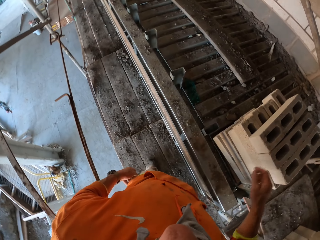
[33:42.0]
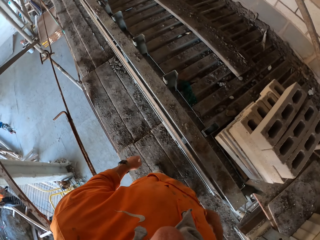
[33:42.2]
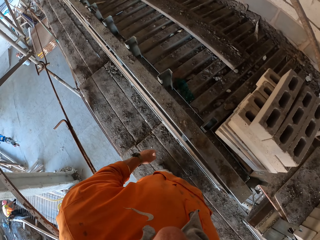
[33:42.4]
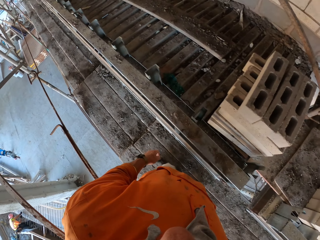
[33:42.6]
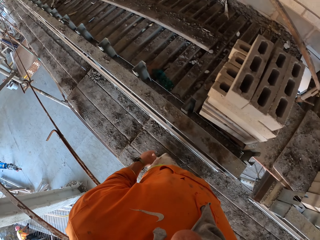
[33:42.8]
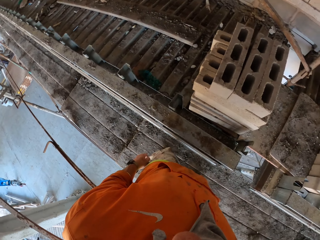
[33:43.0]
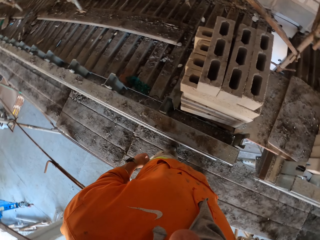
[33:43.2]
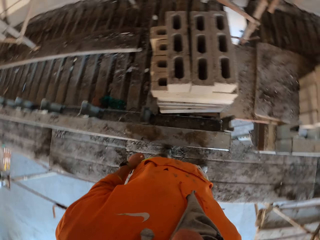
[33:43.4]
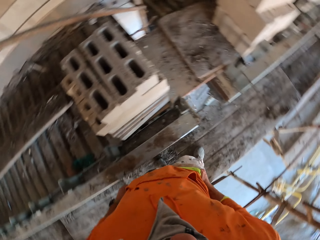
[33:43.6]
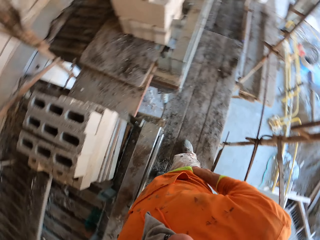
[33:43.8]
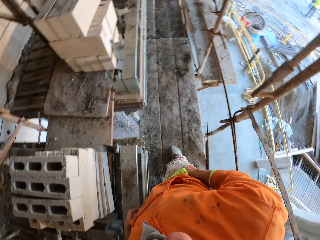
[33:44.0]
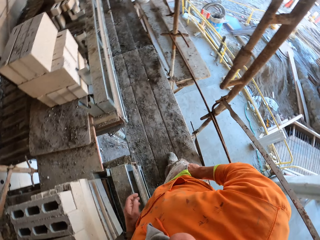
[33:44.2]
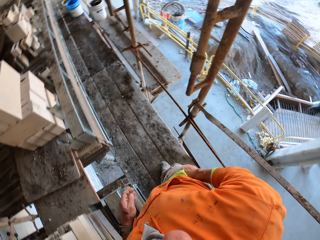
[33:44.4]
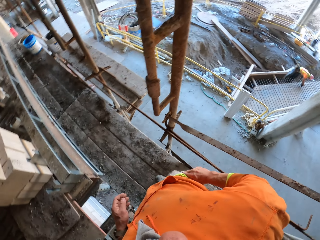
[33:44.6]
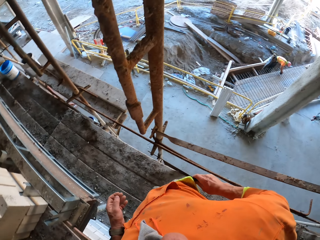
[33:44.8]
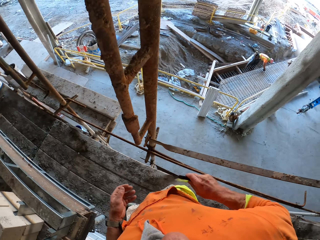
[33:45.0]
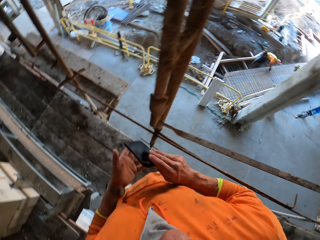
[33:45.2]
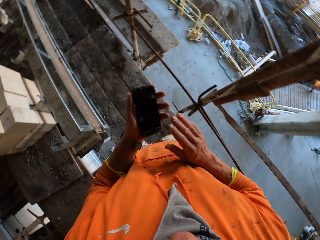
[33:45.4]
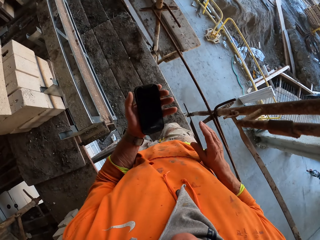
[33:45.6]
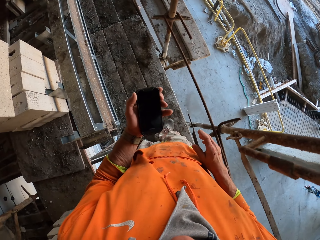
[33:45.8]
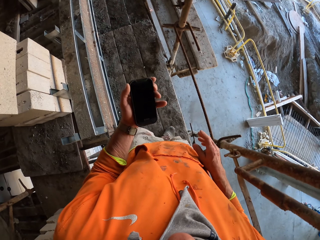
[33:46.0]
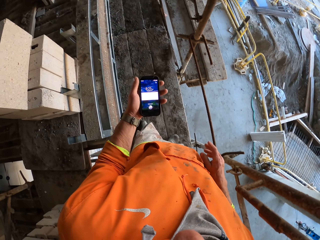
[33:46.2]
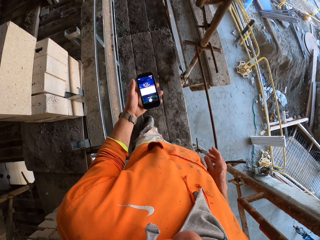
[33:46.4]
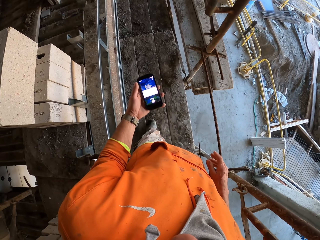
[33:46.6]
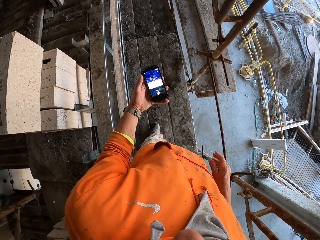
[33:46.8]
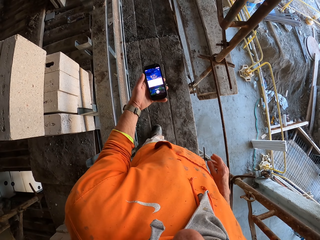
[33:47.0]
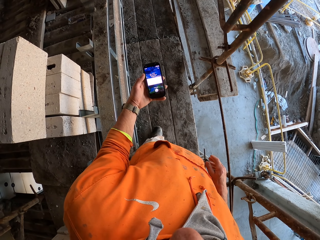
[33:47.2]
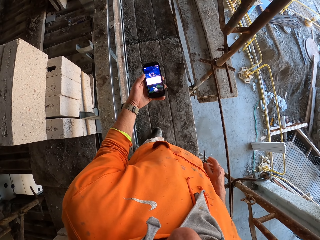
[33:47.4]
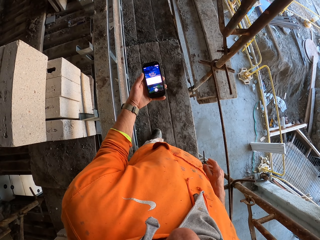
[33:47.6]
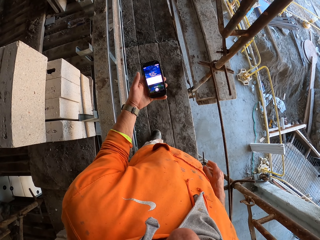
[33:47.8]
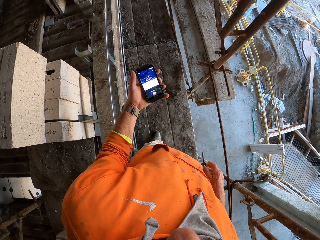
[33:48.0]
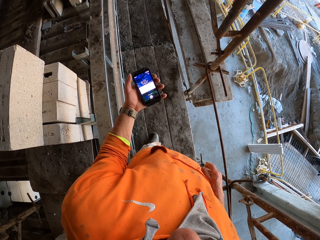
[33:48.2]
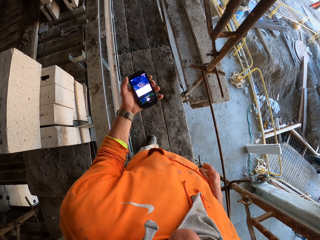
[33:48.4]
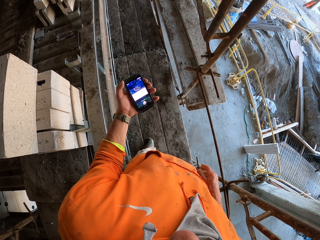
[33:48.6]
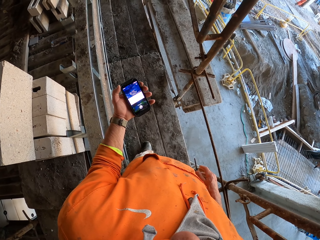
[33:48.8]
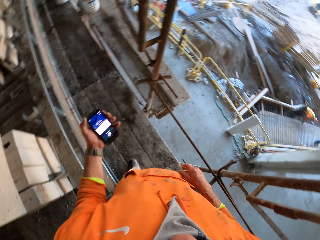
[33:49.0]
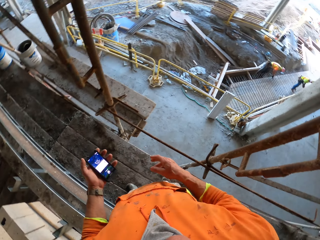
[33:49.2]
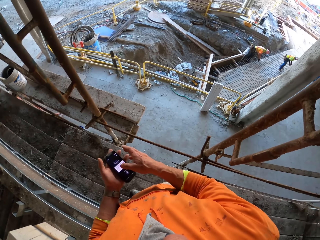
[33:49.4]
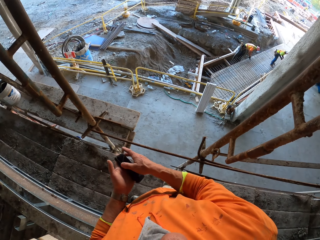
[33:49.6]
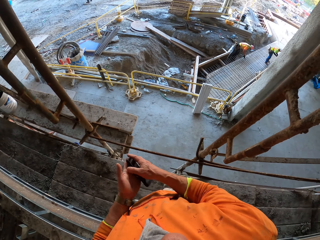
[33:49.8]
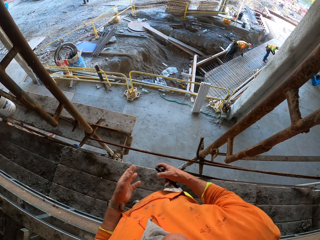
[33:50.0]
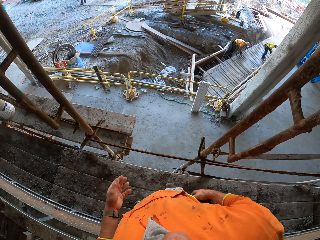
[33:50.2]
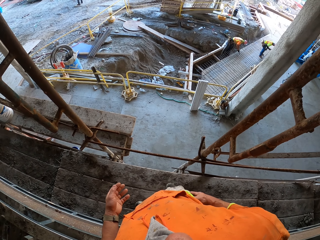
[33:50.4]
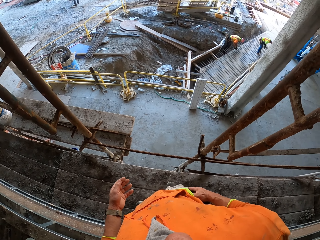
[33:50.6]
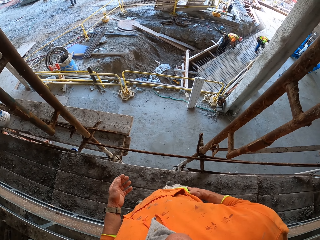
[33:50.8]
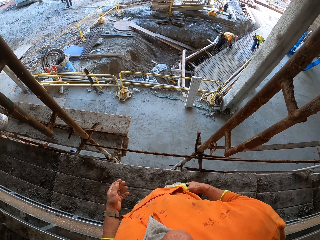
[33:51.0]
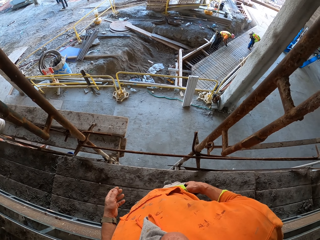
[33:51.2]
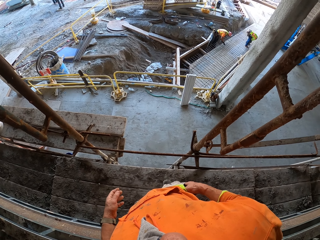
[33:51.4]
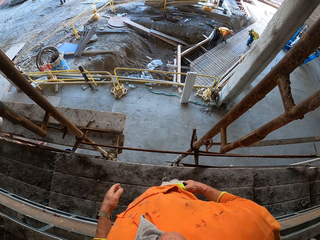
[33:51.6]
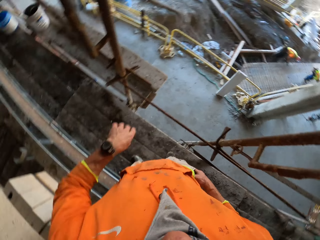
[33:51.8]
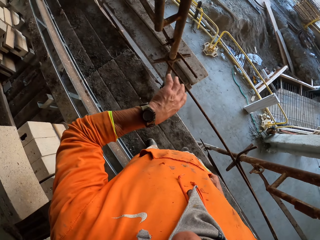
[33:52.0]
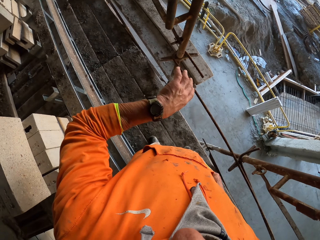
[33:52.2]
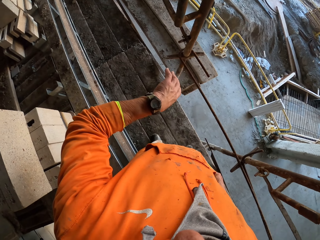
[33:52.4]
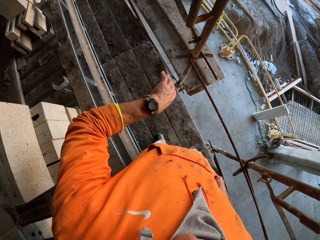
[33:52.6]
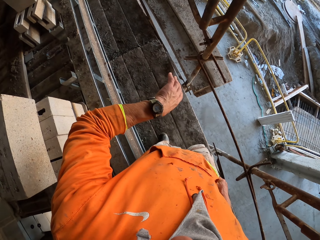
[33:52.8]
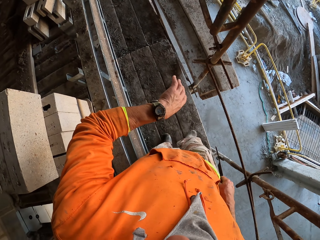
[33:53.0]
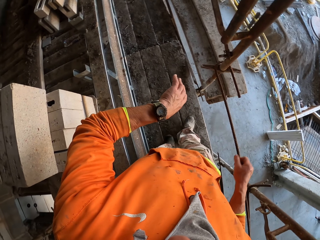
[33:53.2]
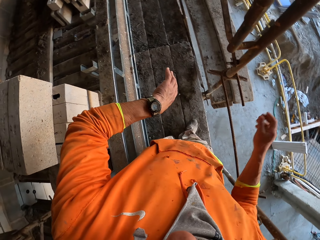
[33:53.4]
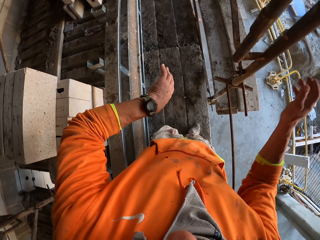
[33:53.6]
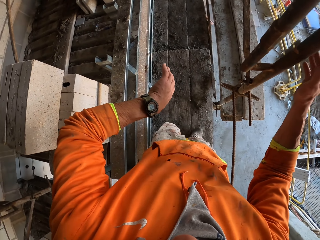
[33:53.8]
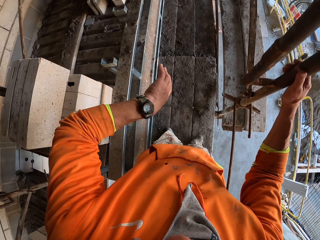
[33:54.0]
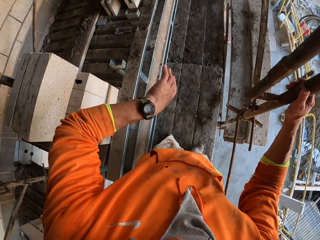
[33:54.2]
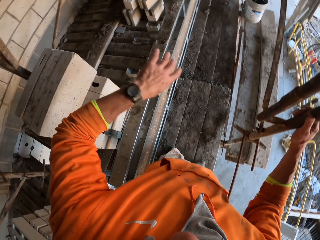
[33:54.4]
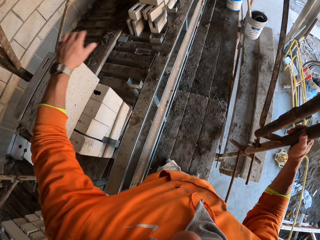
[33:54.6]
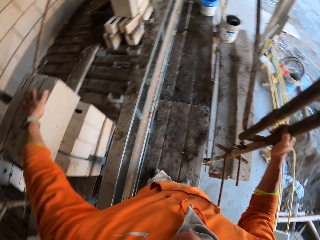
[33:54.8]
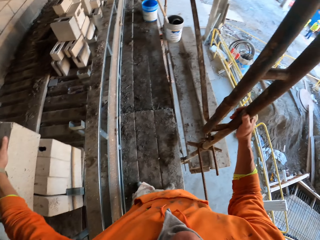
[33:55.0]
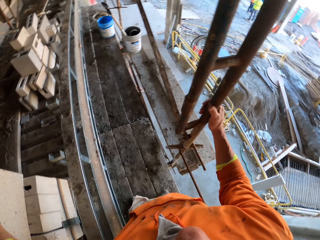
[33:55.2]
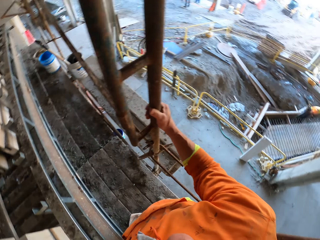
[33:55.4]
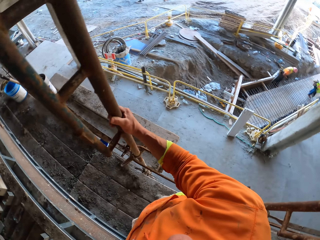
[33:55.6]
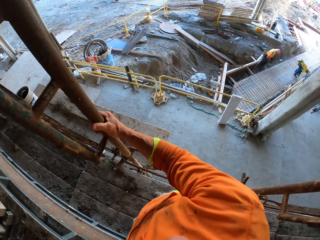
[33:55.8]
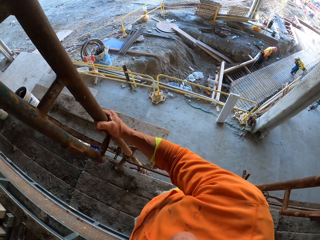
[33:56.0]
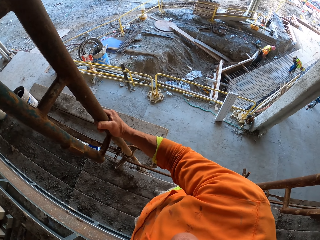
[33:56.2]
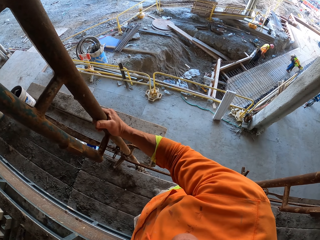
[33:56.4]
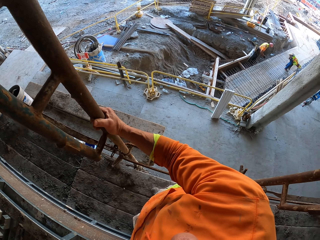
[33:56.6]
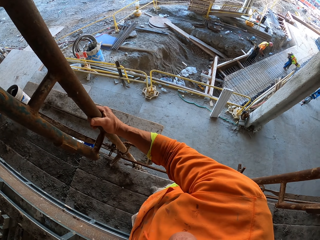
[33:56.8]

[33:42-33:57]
The camera wearer turns around. They put the right hand in the pocket. They remove a phone from the pocket. A man works on the other side. The camera wearer exchanges the phone from the right hand to the left hand. They operate the phone, move forward, and press the phone with the left hand. They exchange the phone from the left hand to the right hand. They put the phone in the pocket. They lift a hand. They look at the wrist watch. They move forward, hold the scaffolding, and rest a hand on the scaffolding. They look around.

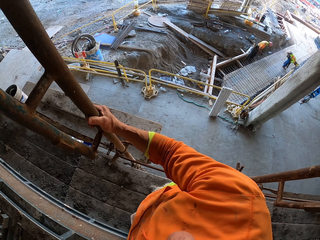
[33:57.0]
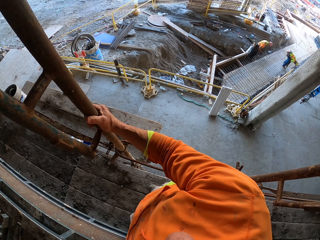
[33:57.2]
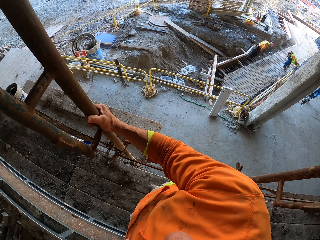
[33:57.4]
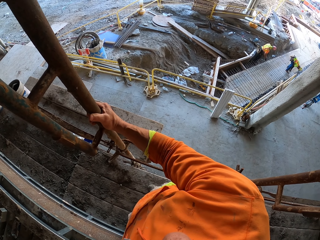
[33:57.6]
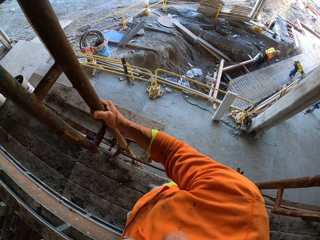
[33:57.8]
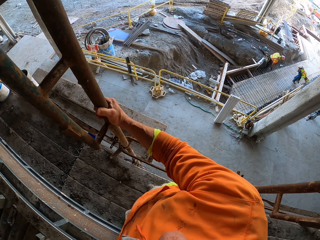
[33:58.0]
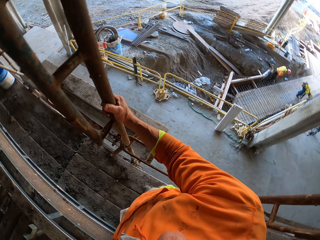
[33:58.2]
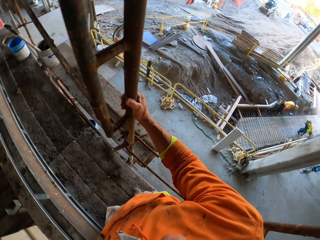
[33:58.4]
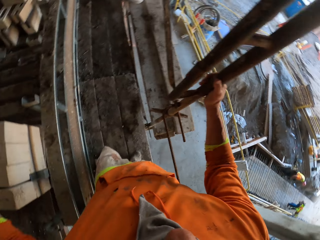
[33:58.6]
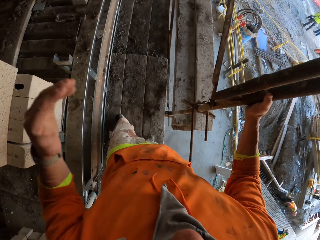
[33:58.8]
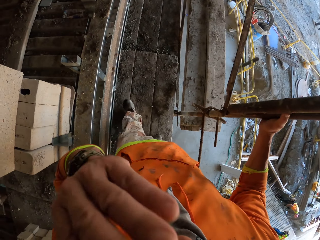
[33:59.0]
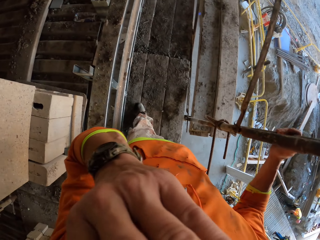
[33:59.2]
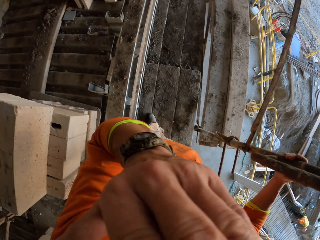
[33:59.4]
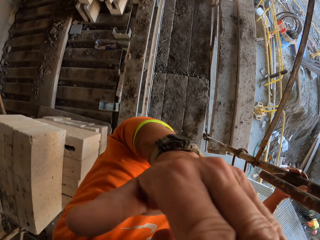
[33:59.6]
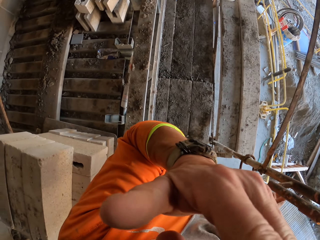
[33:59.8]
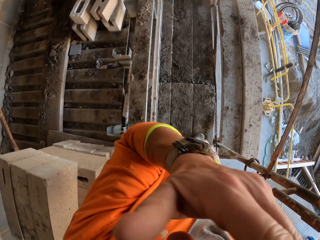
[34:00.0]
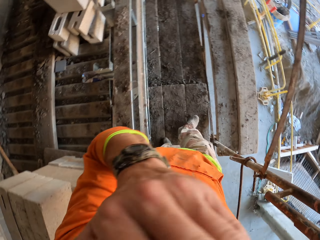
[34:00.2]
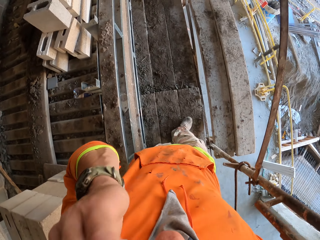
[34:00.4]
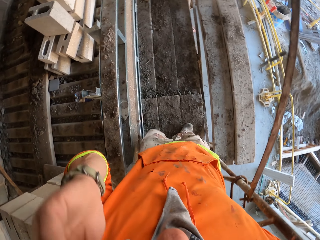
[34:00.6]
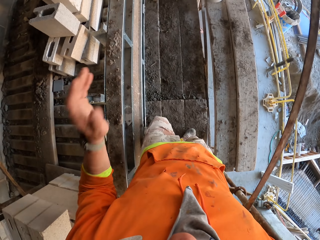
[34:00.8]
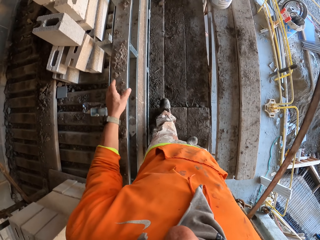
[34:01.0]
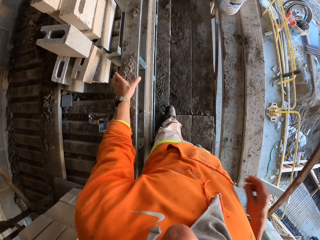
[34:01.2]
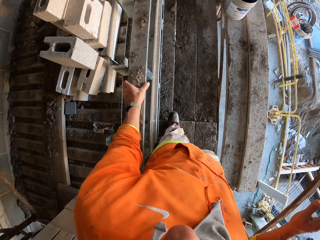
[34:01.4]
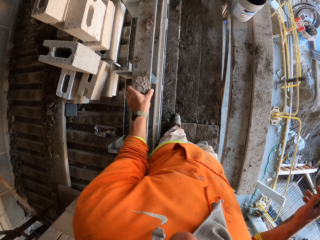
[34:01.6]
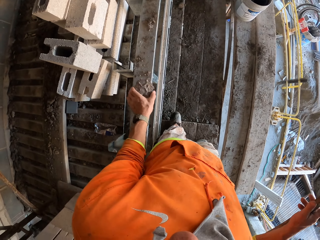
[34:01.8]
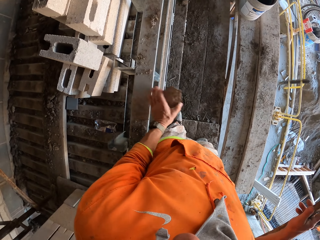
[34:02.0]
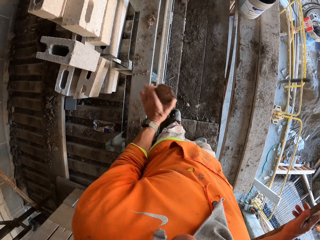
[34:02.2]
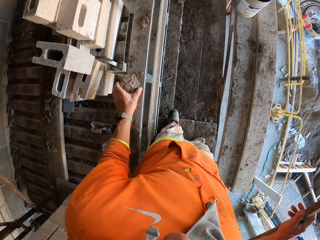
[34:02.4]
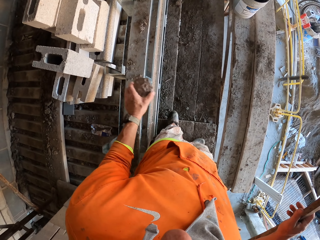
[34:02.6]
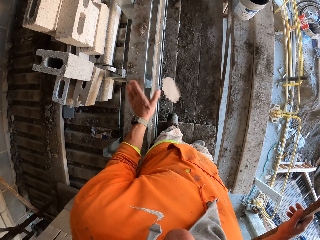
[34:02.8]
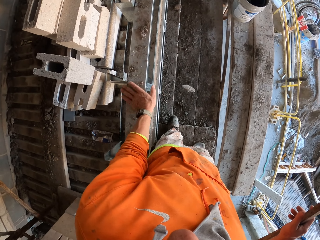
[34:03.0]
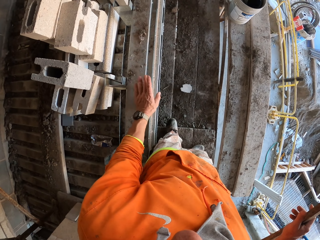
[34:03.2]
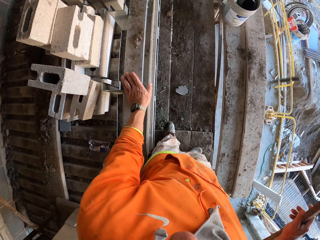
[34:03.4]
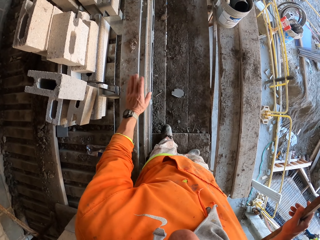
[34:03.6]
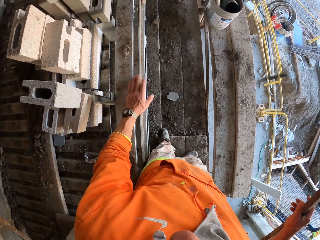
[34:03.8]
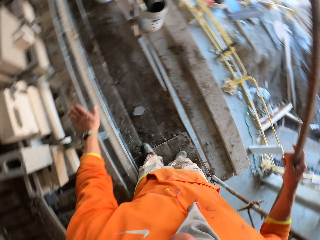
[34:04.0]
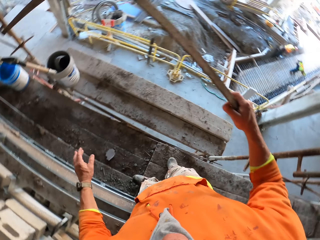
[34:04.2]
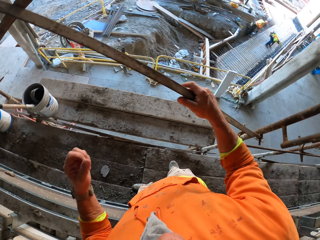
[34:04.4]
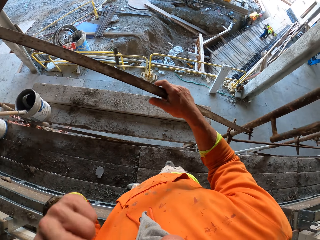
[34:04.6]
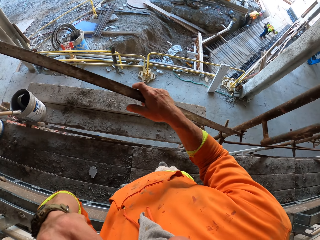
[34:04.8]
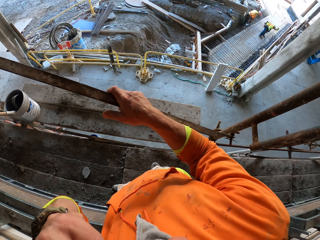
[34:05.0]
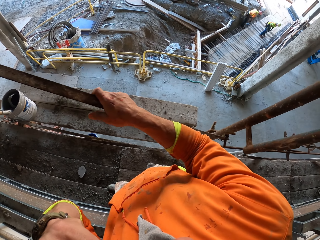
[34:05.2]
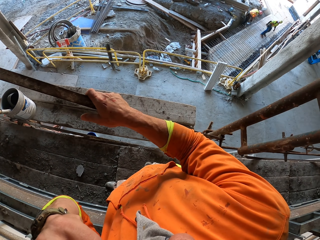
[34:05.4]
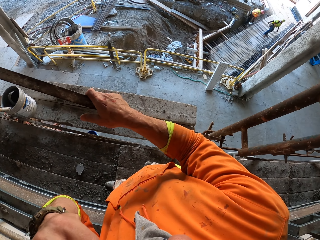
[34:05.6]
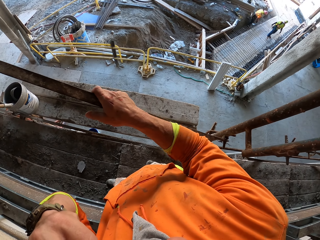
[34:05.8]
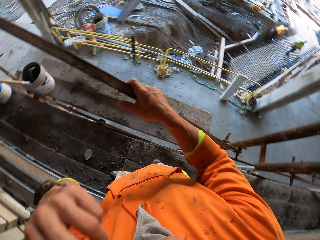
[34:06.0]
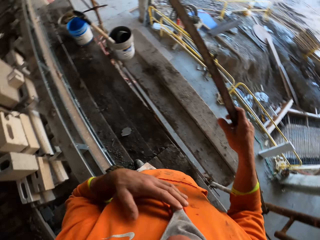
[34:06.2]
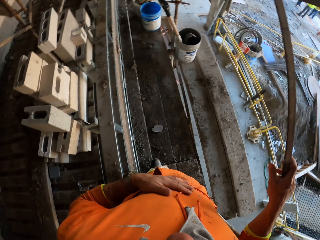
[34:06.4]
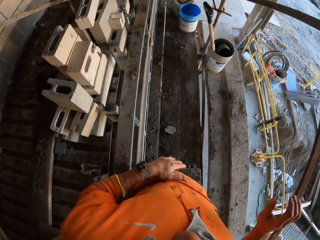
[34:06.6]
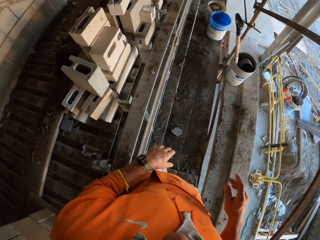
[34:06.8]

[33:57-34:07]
The camera wearer touches his face. He lifts the left hand. He walks forward. He rests a hand on a board. He picks up concrete. He holds the scaffolding. He wipes the board. He drops the concrete. He wipes the pallet wood with the left hand. He looks around. He touches the face. He rubs a hand on his sweatshirt.
